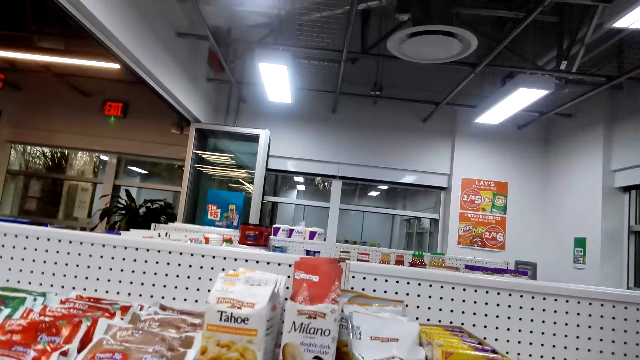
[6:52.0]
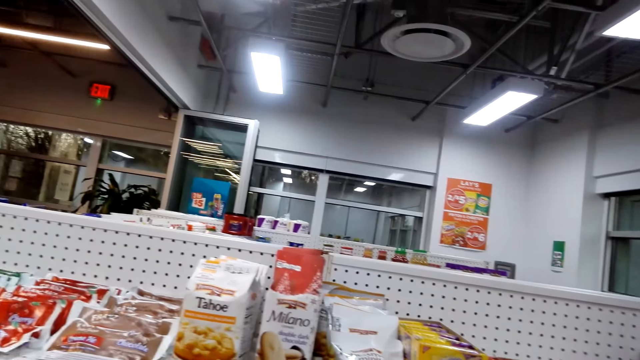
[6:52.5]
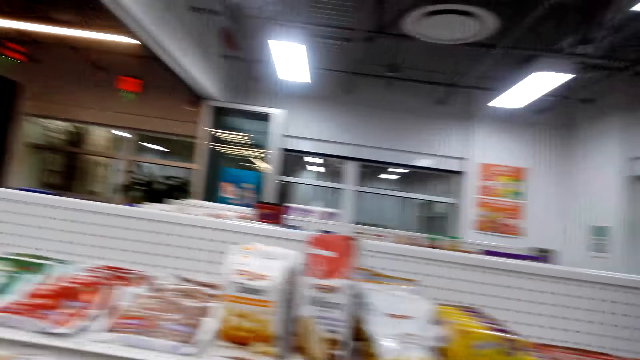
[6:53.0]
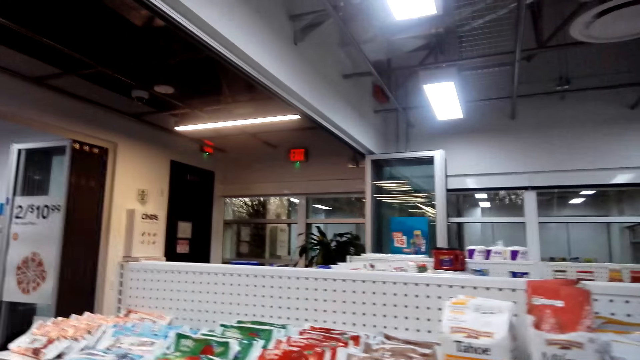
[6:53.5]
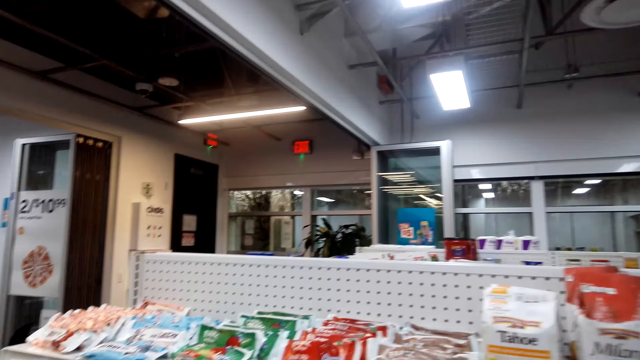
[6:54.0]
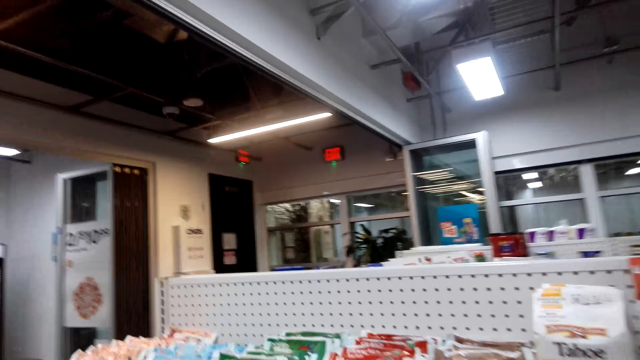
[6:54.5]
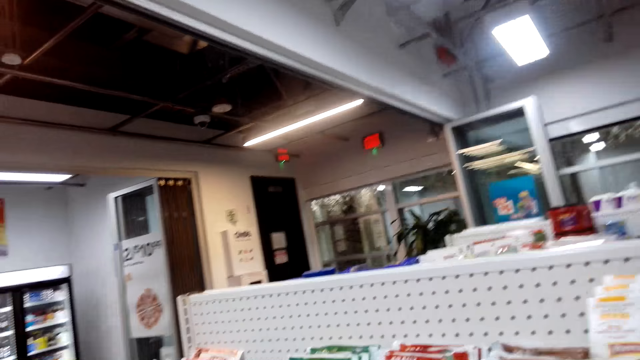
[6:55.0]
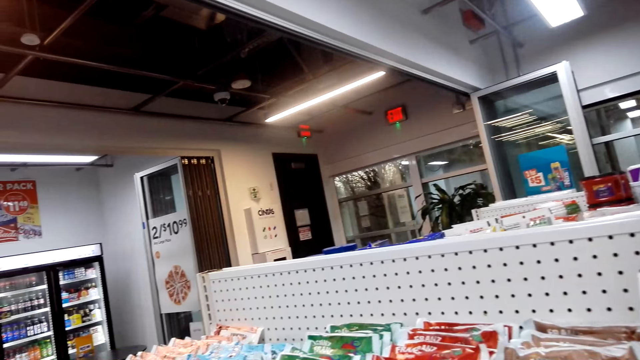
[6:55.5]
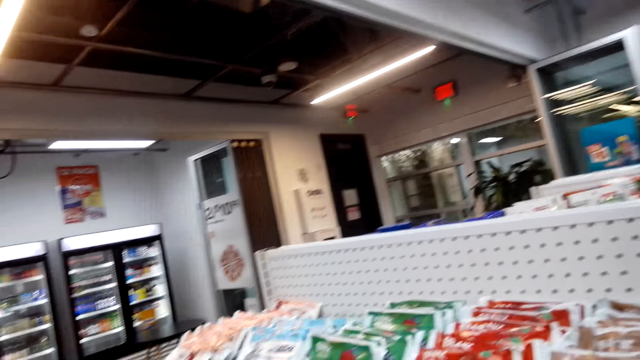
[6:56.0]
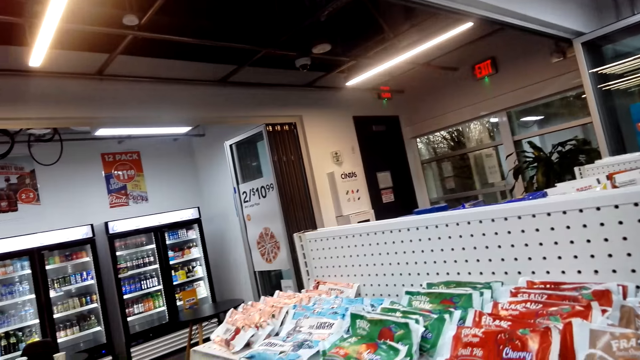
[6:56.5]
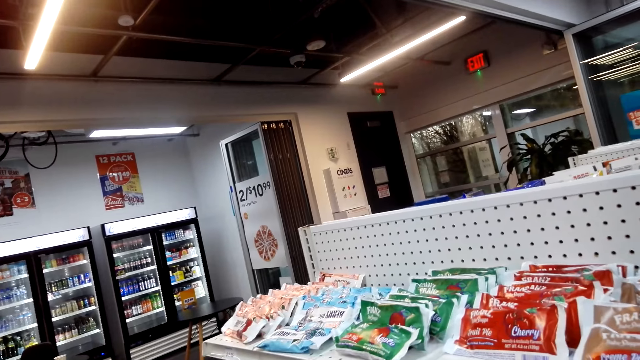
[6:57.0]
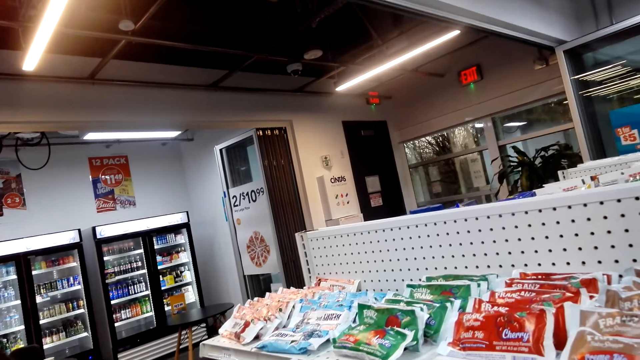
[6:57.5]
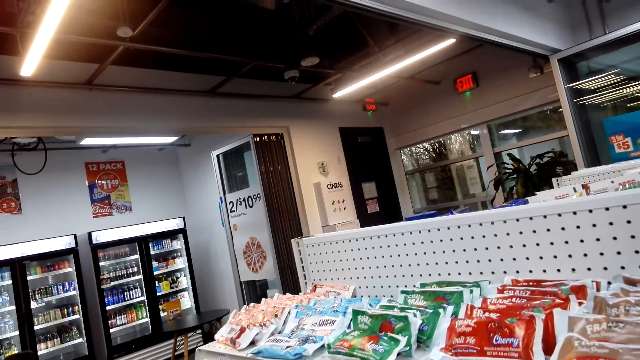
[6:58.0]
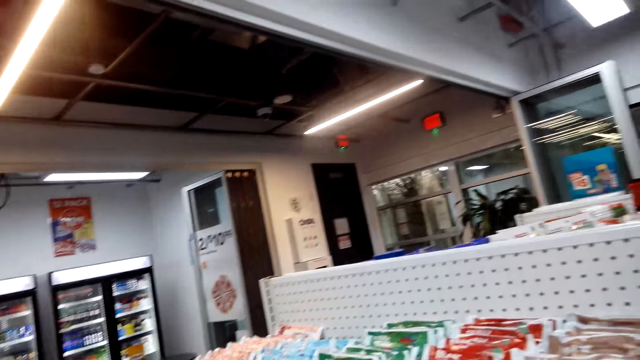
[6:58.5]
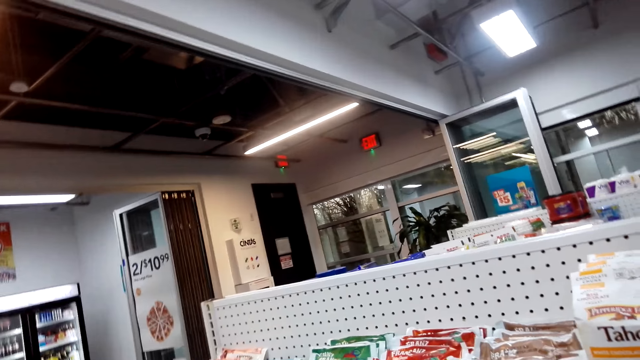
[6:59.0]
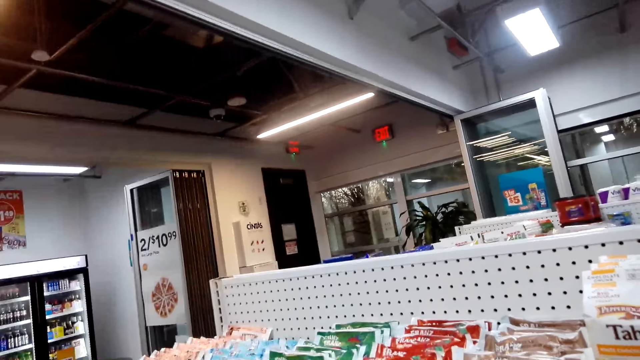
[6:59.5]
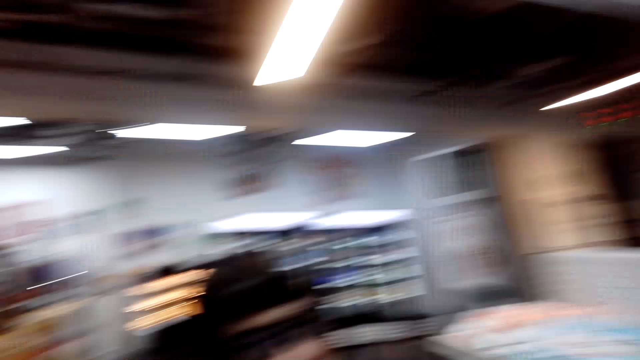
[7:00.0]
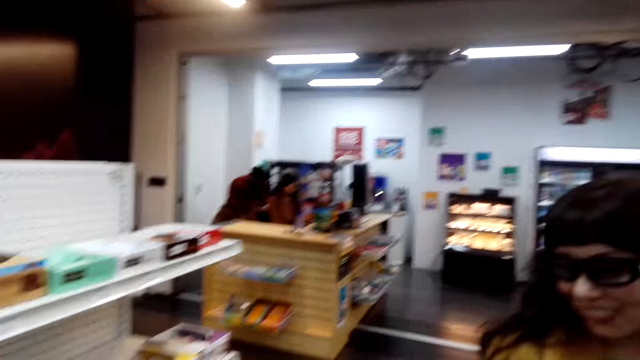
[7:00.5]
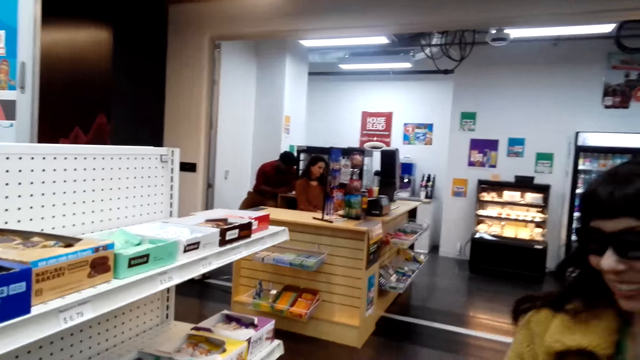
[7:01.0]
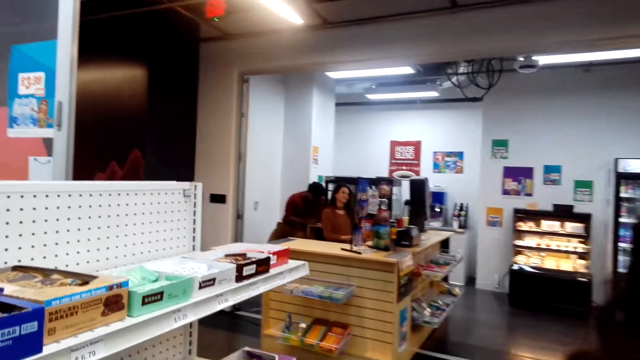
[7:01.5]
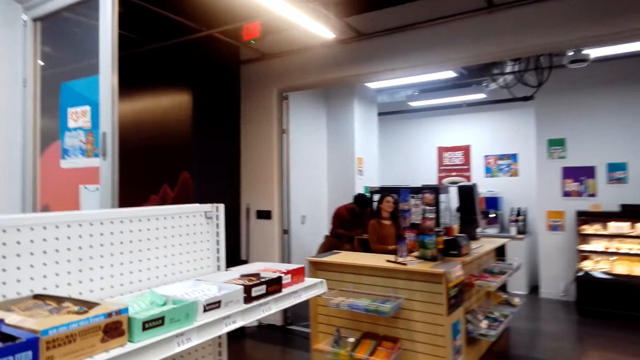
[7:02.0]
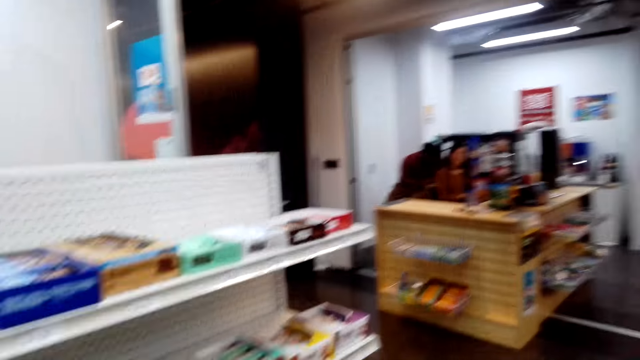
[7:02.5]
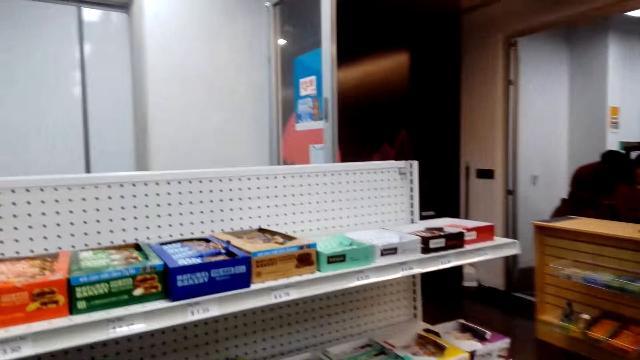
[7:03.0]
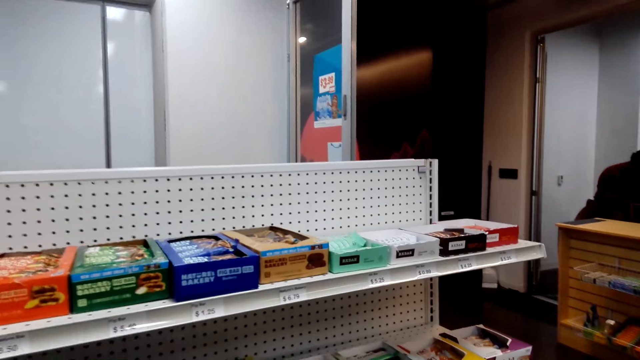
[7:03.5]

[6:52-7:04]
The lady talks to the camera wearer. The camera wearer talks to the lady.

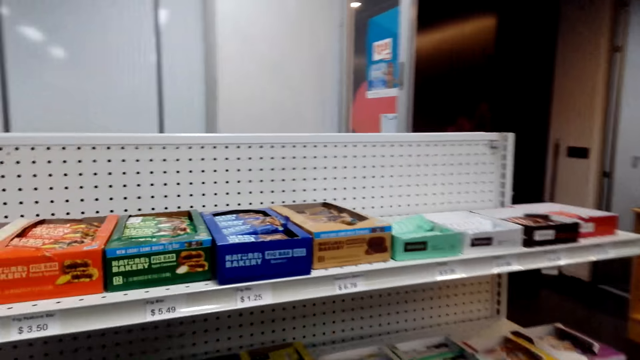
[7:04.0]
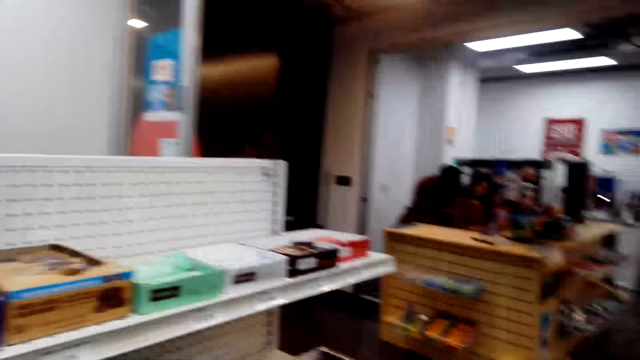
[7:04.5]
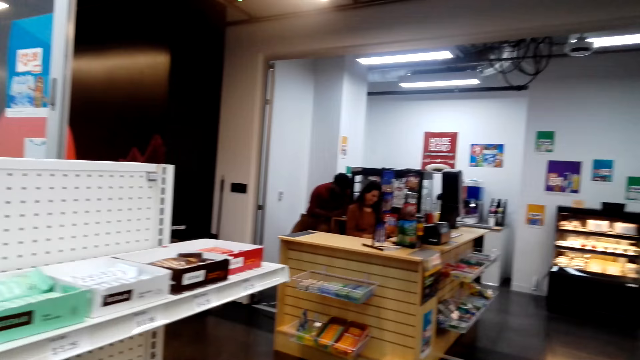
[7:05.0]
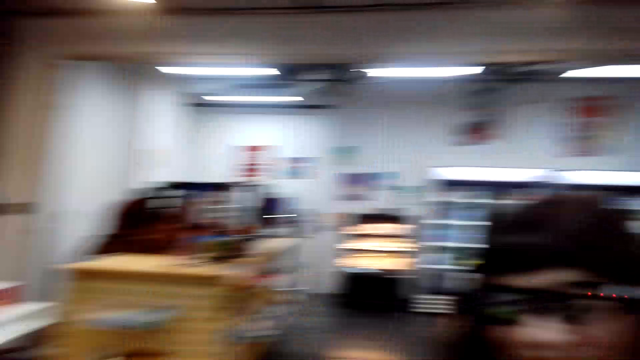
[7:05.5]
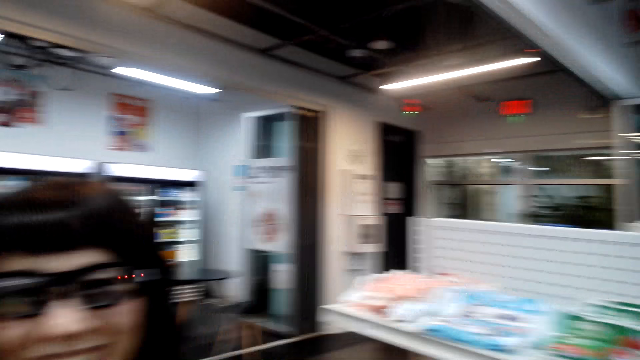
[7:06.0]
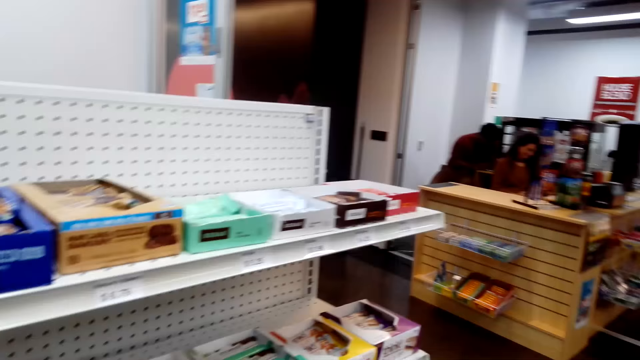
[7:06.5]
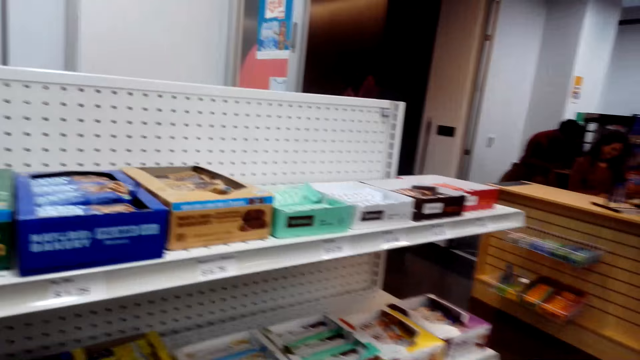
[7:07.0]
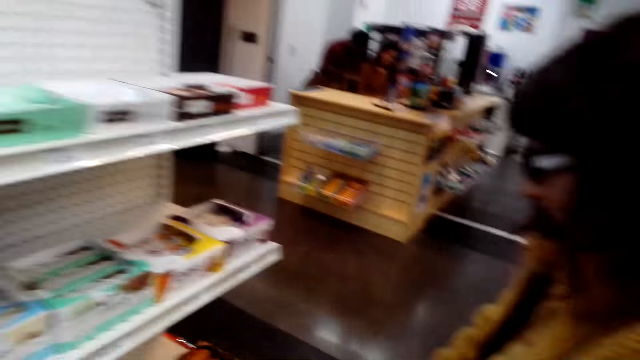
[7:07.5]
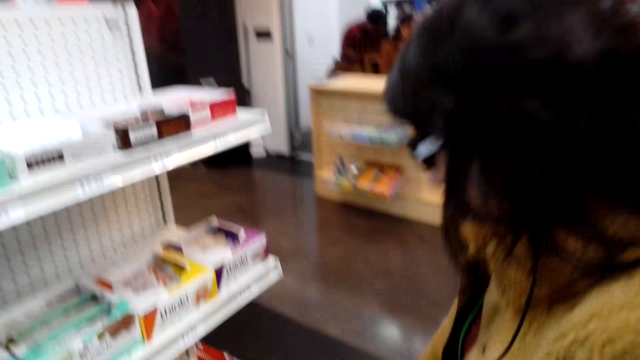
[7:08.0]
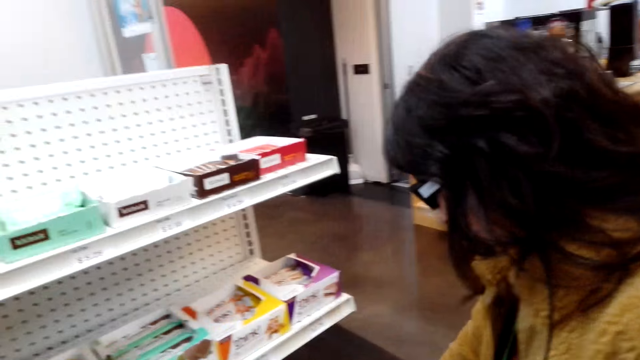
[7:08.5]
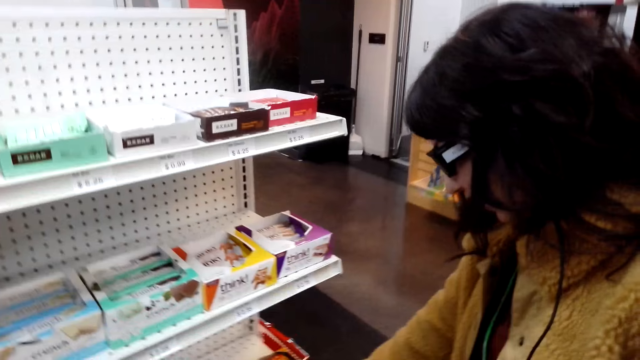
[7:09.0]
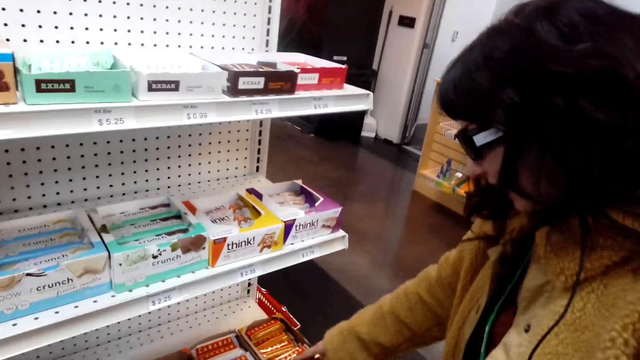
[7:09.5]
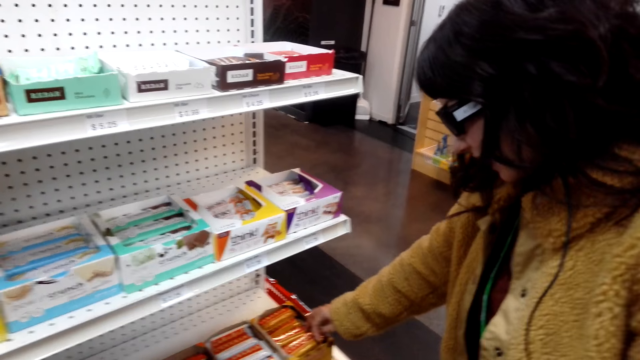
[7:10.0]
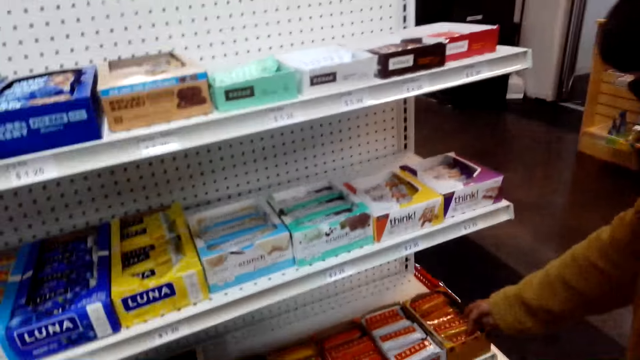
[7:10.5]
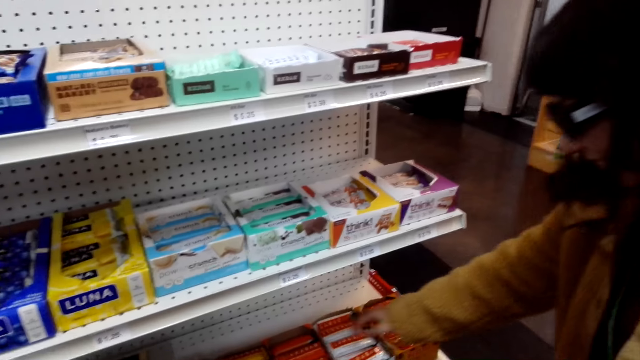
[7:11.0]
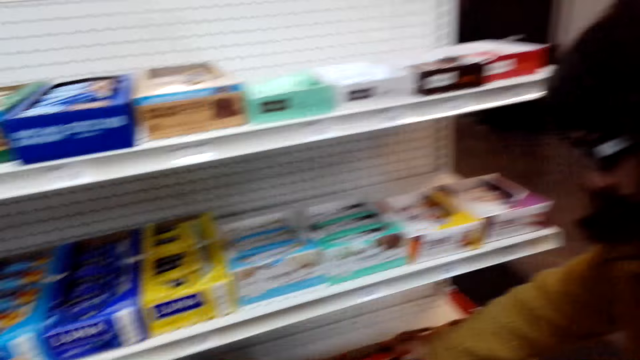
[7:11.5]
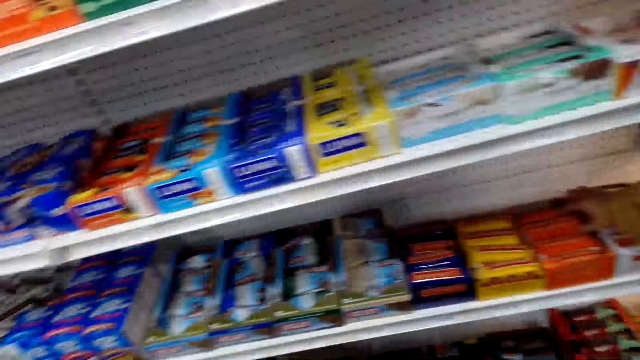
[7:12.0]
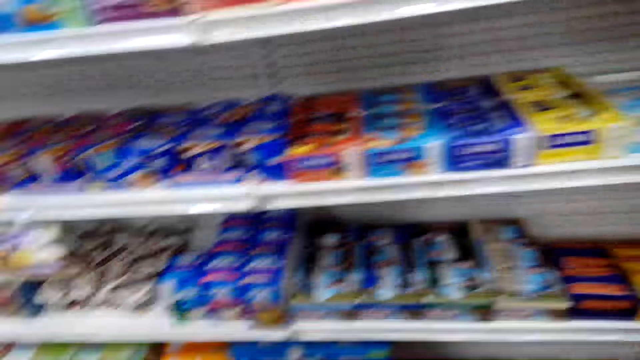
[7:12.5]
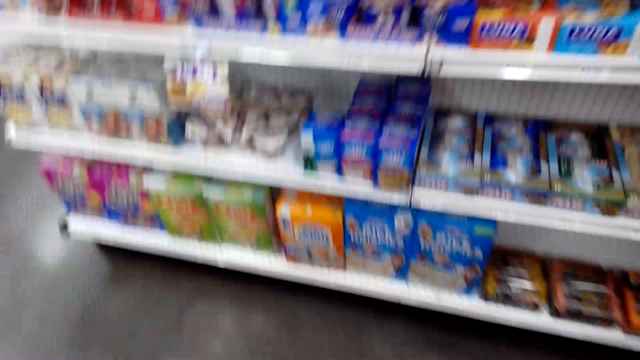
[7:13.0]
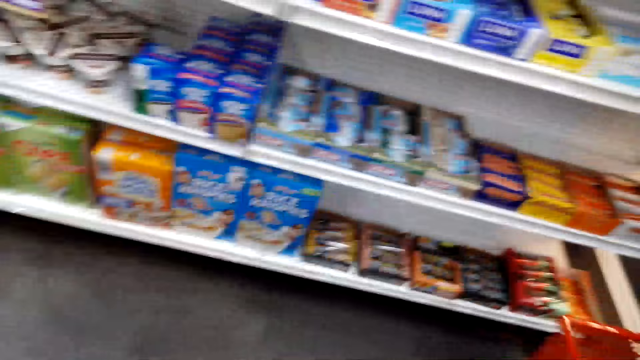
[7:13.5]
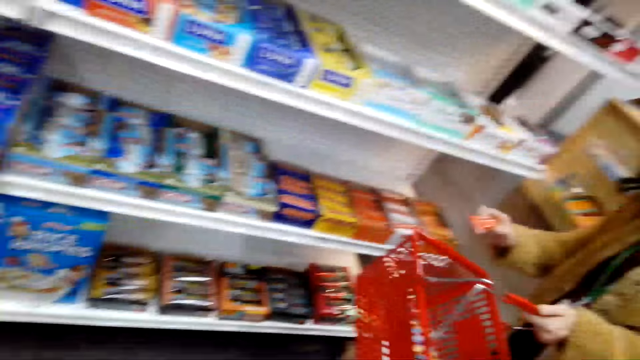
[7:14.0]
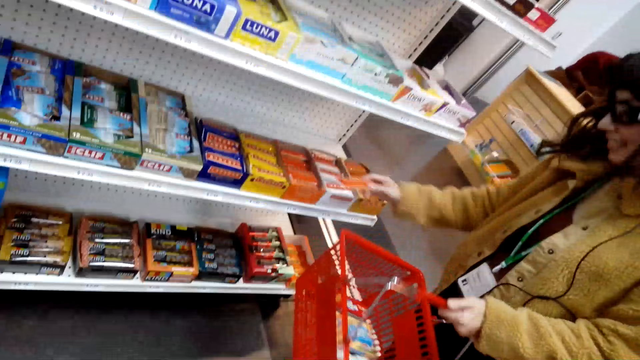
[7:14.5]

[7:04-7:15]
The lady picks another item. The camera wearer looks around.
